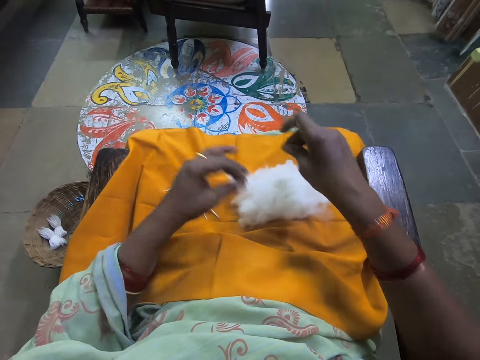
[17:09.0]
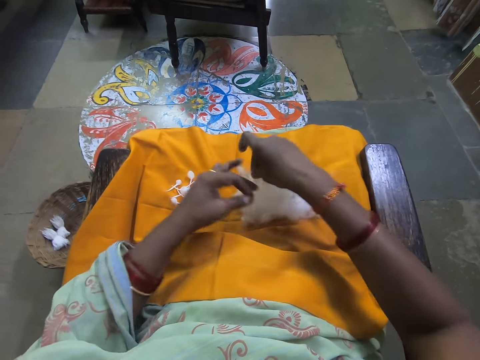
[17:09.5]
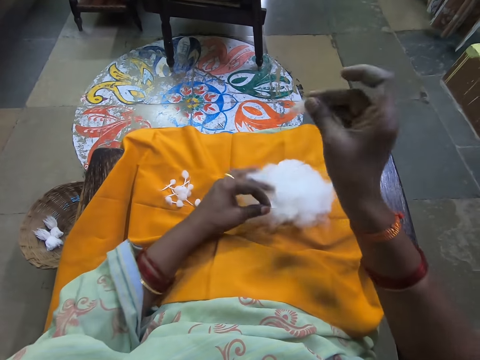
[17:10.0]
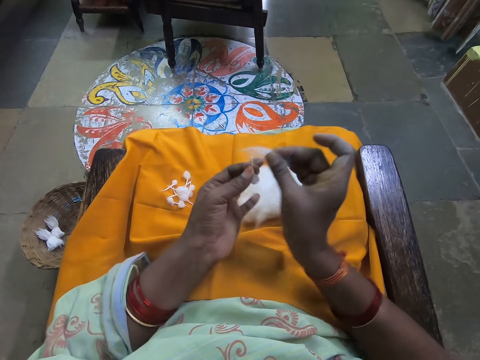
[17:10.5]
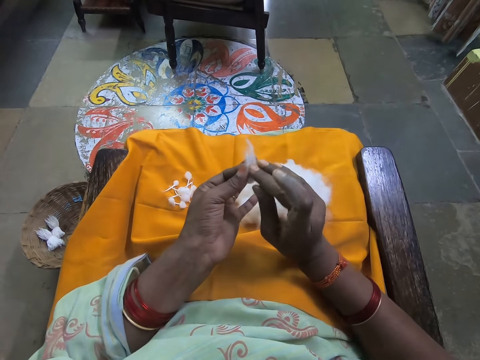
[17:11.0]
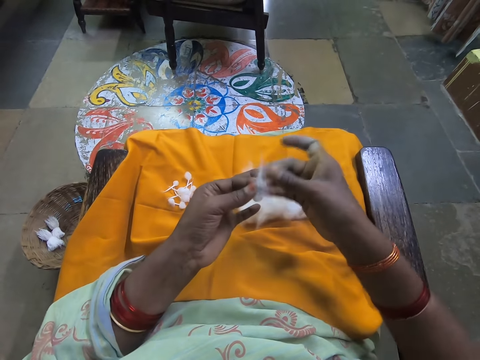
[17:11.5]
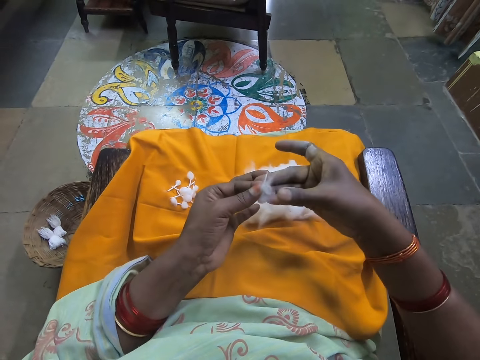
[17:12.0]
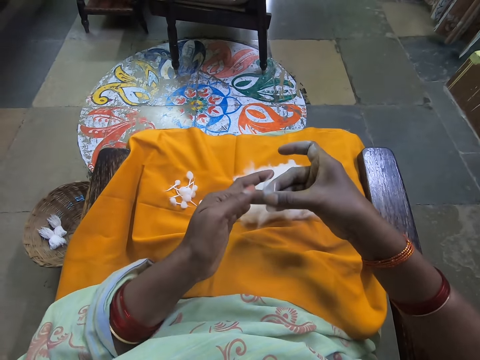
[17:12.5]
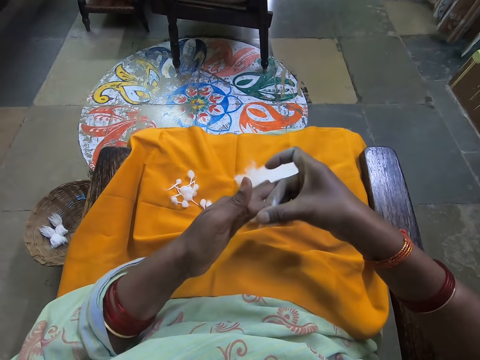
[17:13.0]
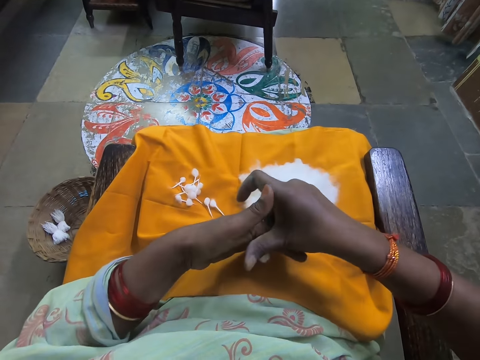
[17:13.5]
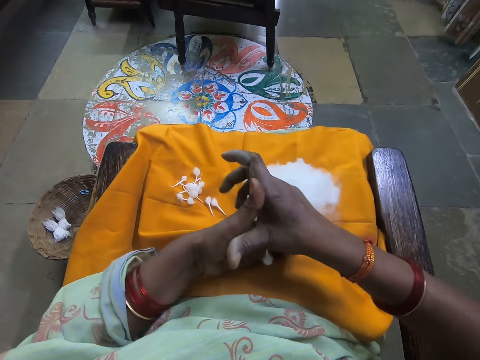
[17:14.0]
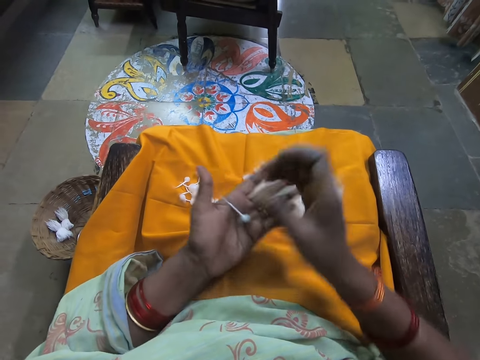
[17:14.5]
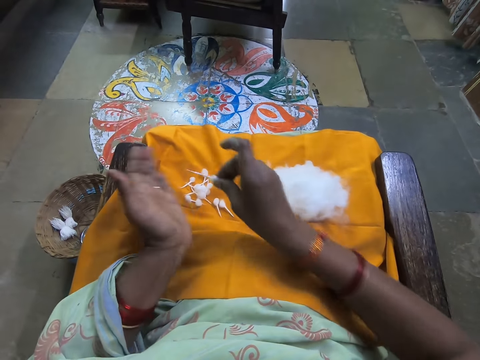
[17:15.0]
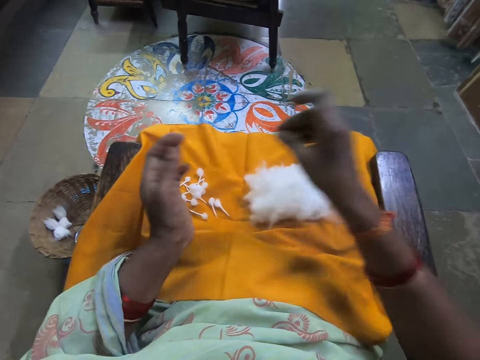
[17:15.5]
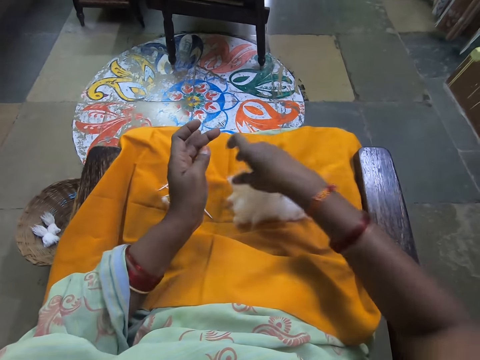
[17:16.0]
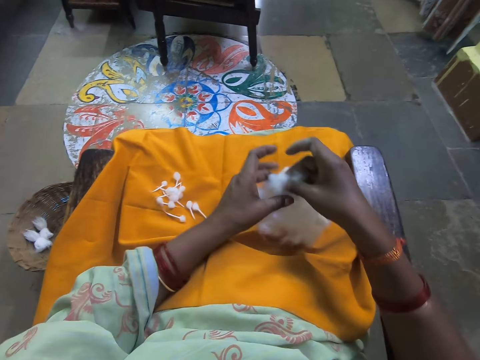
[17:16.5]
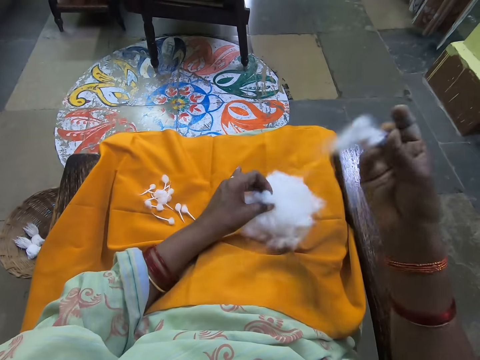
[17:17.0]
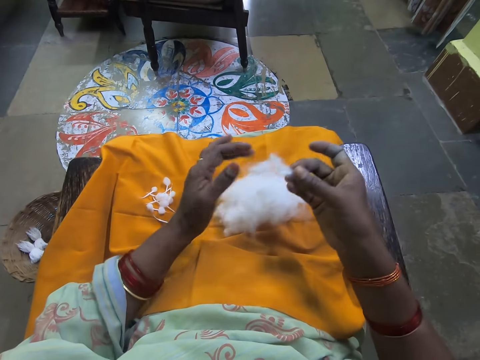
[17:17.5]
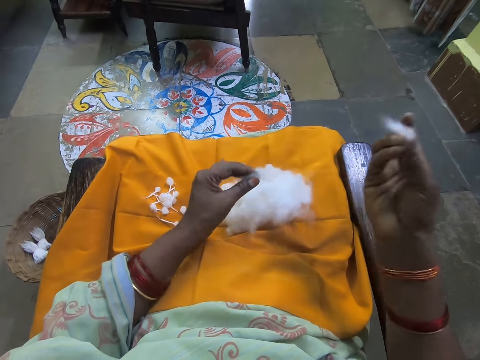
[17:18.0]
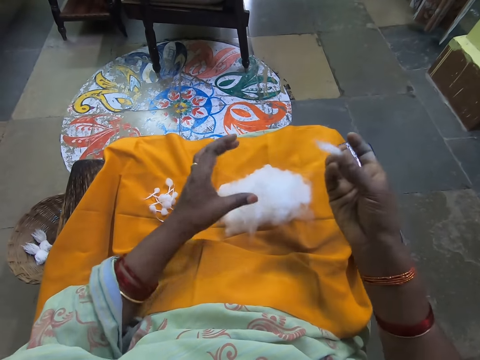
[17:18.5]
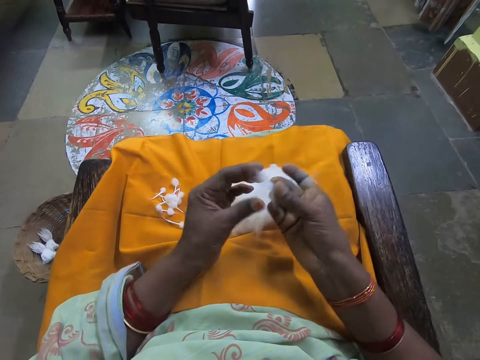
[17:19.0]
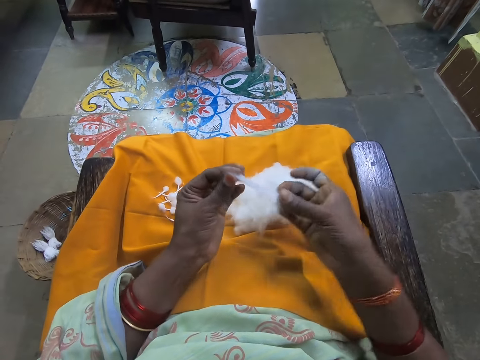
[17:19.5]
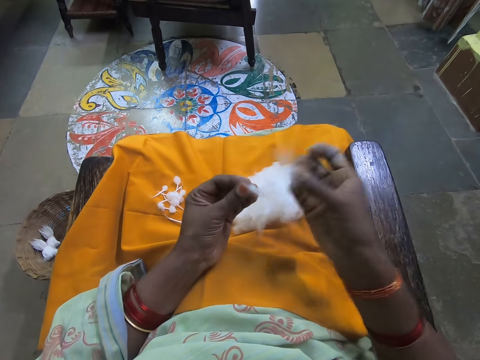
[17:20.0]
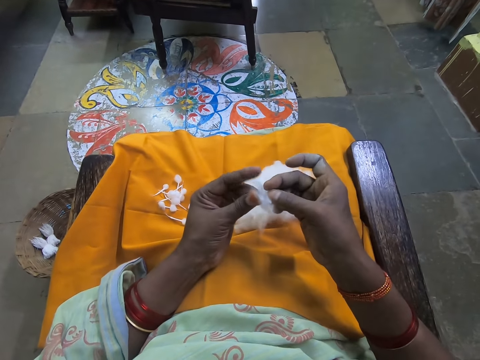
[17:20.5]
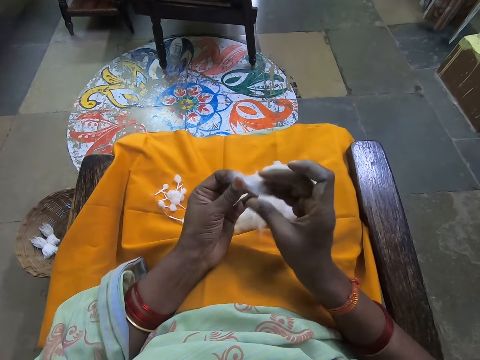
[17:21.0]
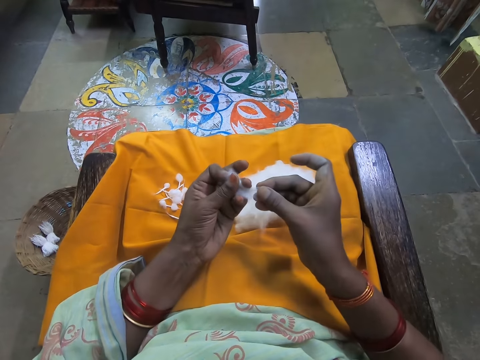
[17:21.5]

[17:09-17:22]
The camera wearer cuts a piece of wool or cotton from the bunch of wool on her legs with her right hand. She pinches cotton from the cotton. She holds the bunch of wool on the cloth on her legs with her left hand. She holds the wools with both hands. She places the cotton on the cotton. She rolls the wools together with both hands. She passes the wool to her right hand. She drops the wool on the cloth on her leg with her right hand. She pinches cotton from the cotton. She cuts a piece of wool from the bunch of wool on her legs with her right hand. She holds the bunch of wool on the cloth on her legs with her left hand. She drops some wool on the bunch of wool on the cloth on her legs with her left hand. She rolls the wool with both hands. She aligns the cotton with both hands.

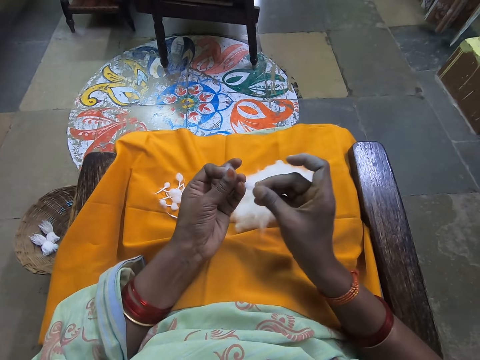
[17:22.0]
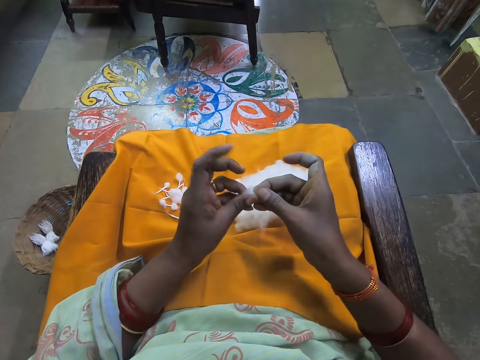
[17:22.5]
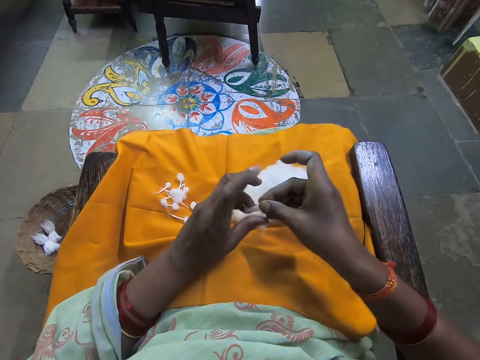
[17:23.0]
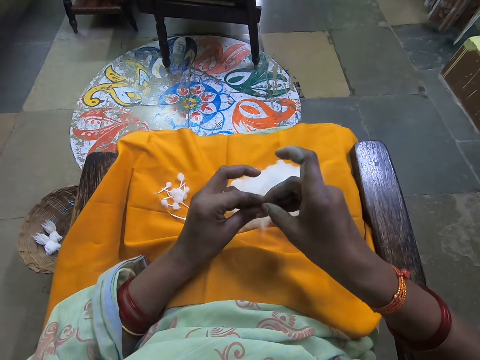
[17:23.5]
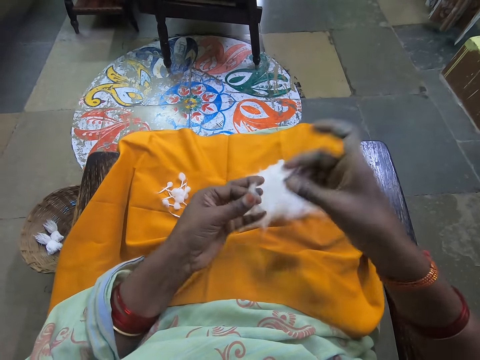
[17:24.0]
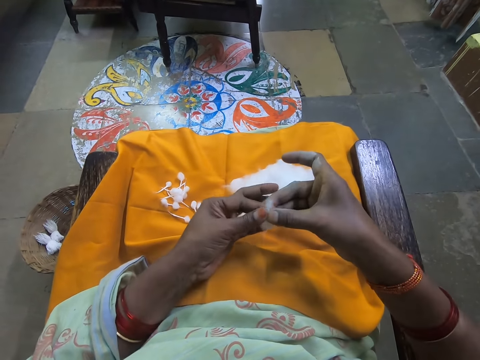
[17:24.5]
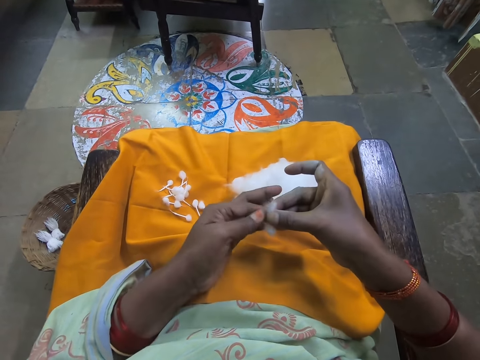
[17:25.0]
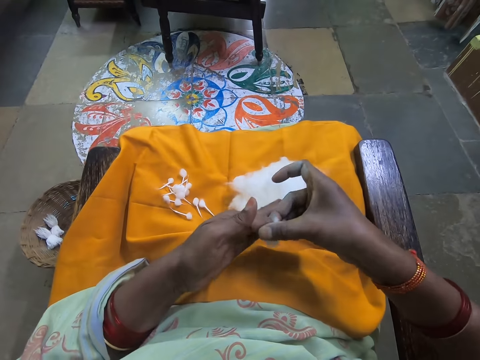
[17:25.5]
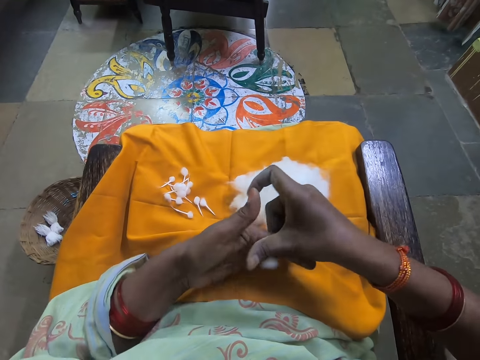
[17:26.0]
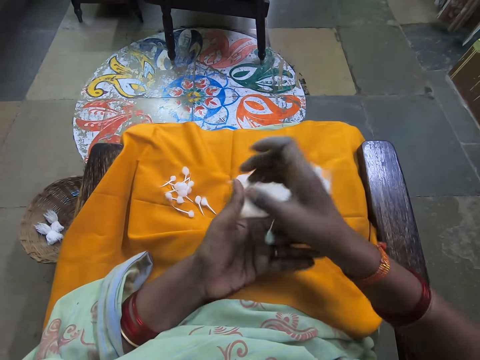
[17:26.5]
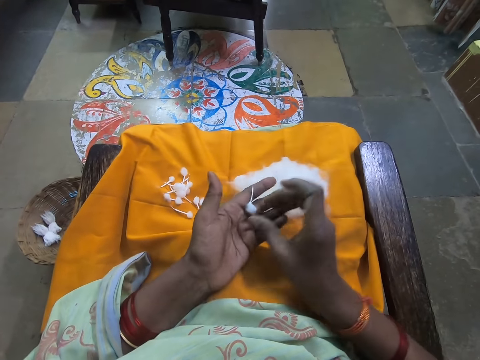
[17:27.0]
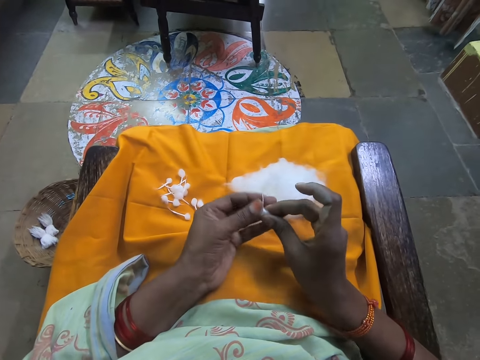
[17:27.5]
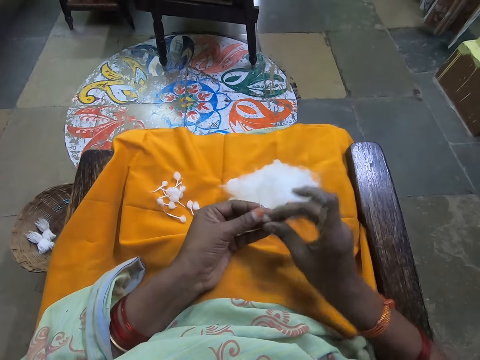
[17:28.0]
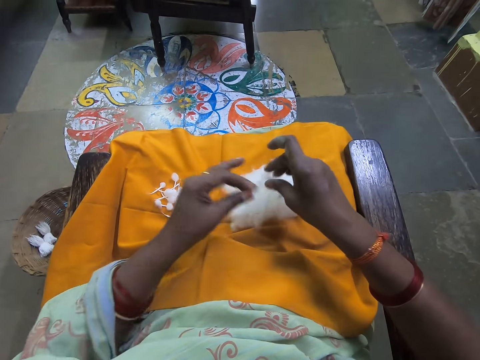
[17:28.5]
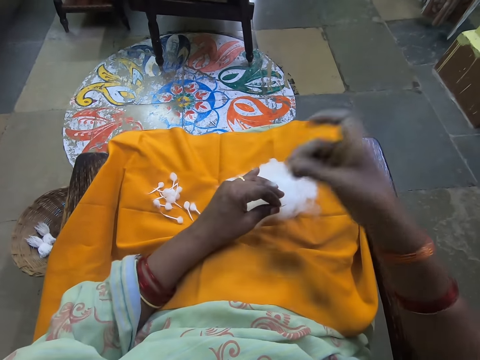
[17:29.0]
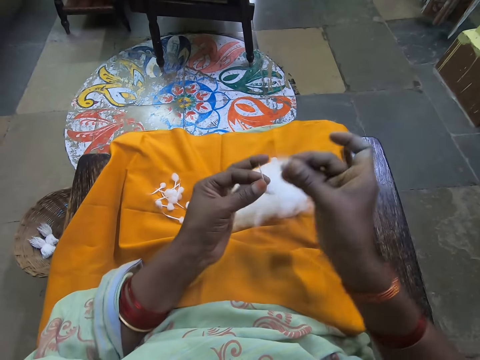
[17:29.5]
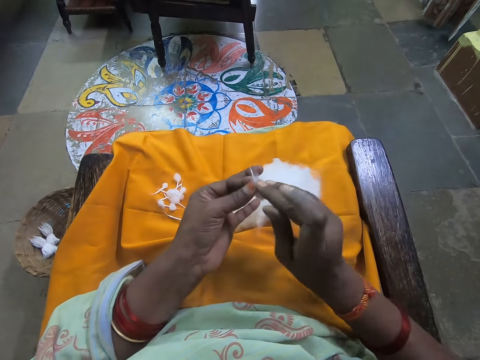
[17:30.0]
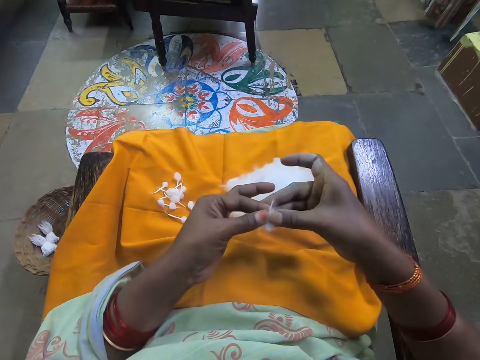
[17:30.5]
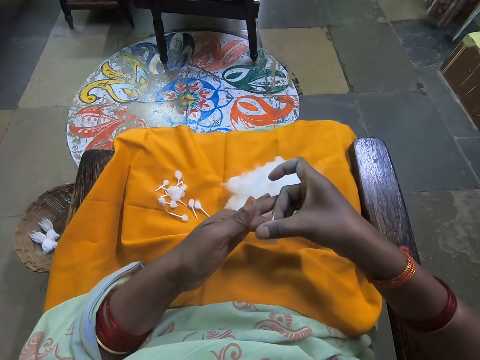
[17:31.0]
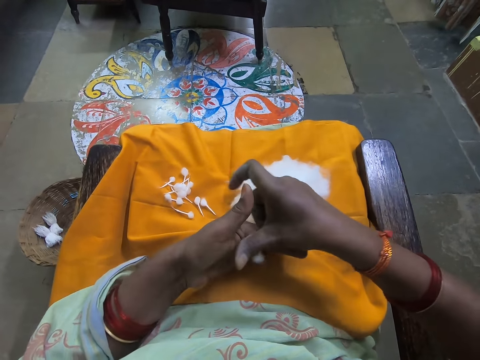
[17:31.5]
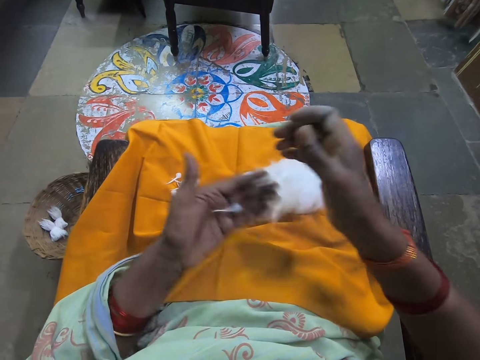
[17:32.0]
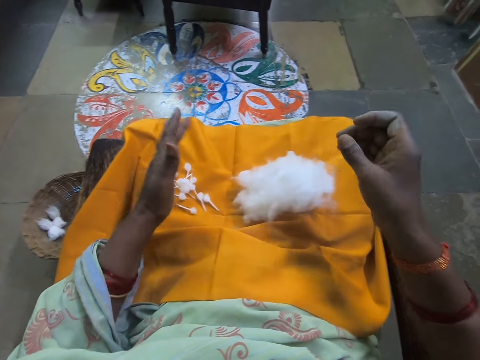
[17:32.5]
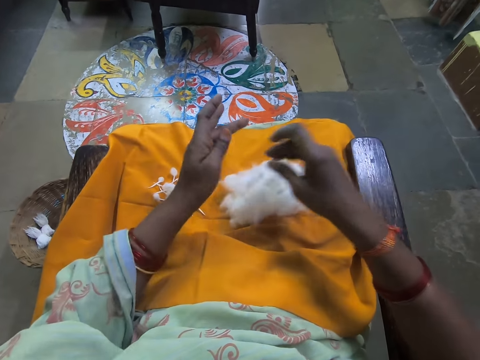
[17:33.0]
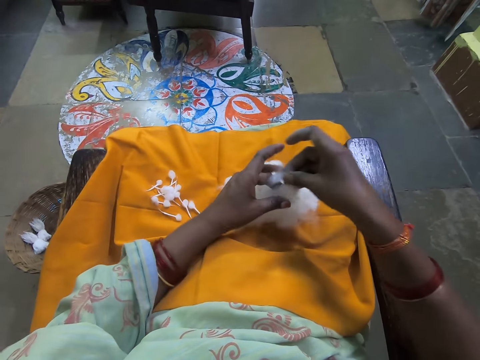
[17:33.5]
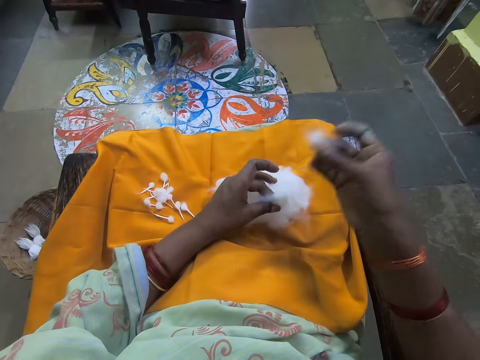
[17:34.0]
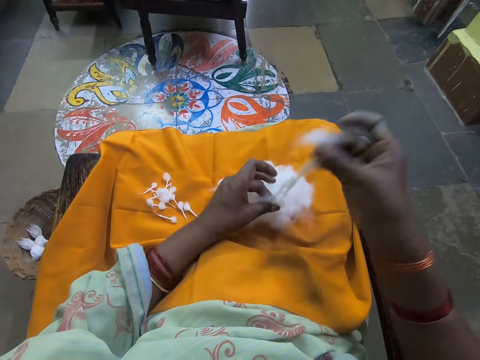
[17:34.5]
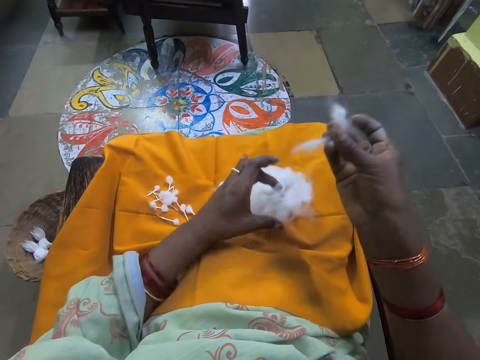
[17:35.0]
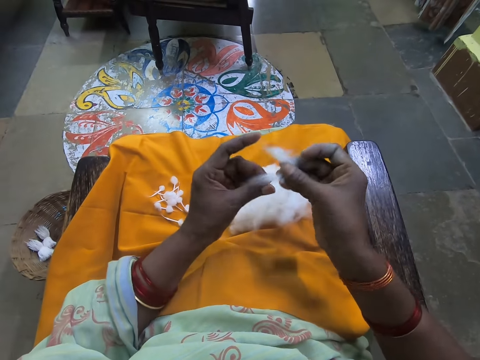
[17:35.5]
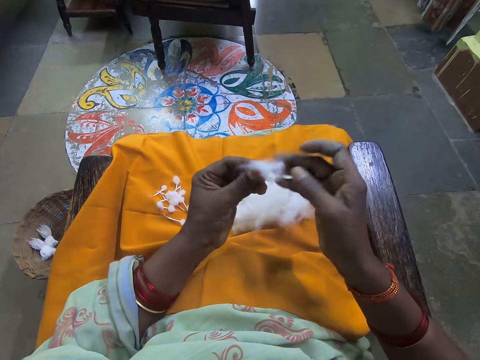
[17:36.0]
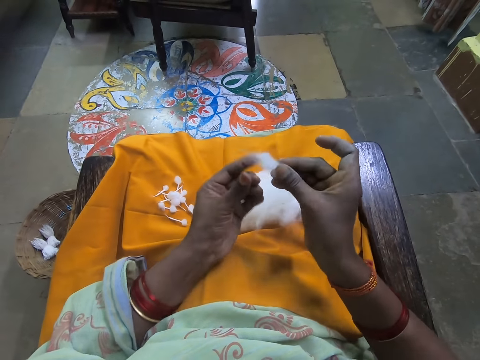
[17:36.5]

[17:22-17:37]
The camera wearer folds the cotton or wool with both hands and rolls the cotton with both hands. She passes the wool to her right hand. She passes the wool to her left hand. She cuts a piece of wool from the bunch of wool on her legs with her right hand. She pinches cotton from the cotton. She holds the bunch of wool on the cloth on her legs with her left hand. She holds the wools with both hands. She places the cotton on the cotton. She rolls the wools together with both hands. She drops the wool on the cloth on her leg with her left hand. She cuts a piece of wool from the bunch of wool on her legs with her right hand. She pinches cotton from the cotton. She holds the bunch of wool on the cloth on her legs with her left hand. She aligns the cotton with both hands. She rolls the wool with both hands.
